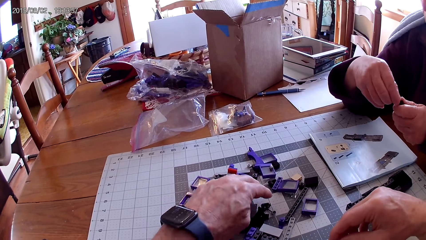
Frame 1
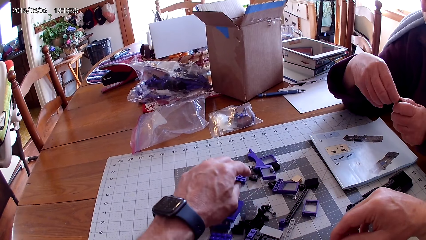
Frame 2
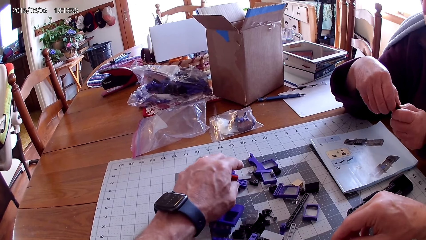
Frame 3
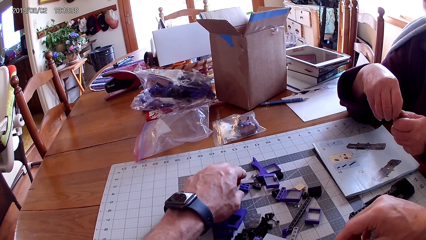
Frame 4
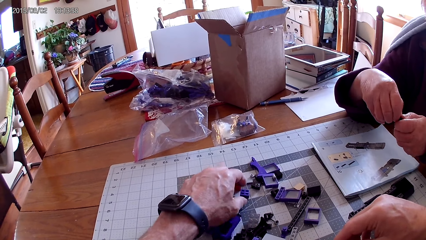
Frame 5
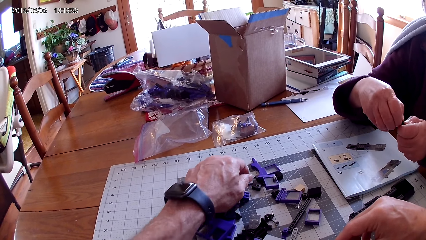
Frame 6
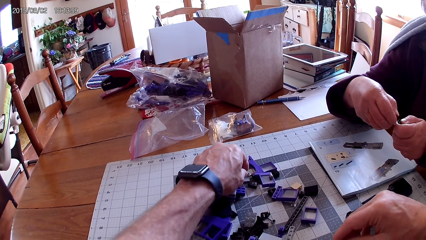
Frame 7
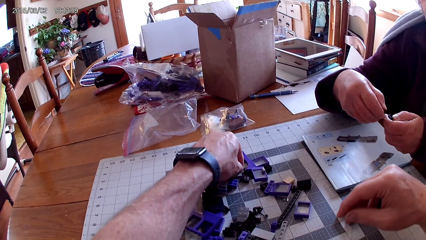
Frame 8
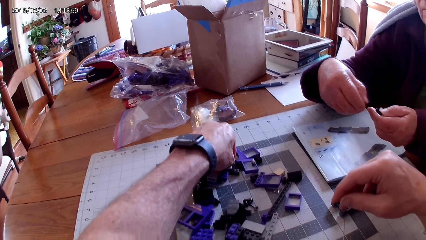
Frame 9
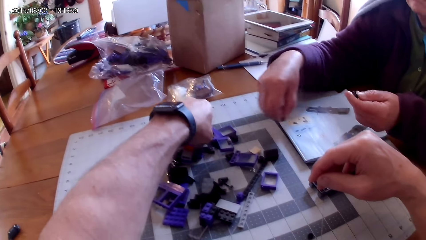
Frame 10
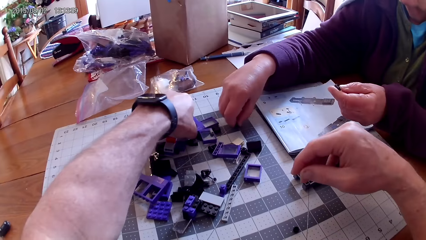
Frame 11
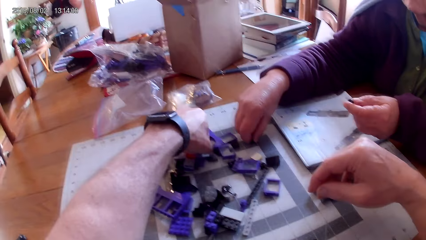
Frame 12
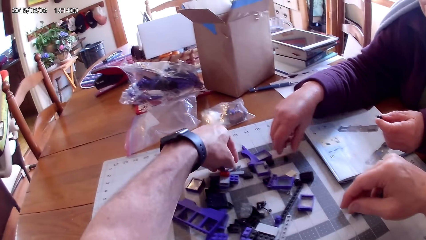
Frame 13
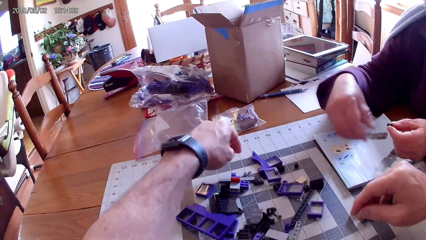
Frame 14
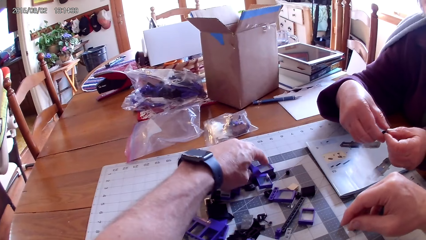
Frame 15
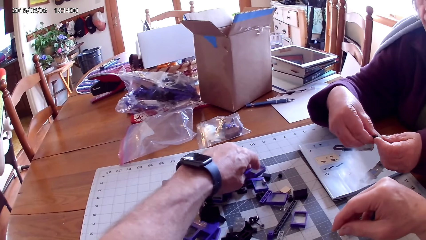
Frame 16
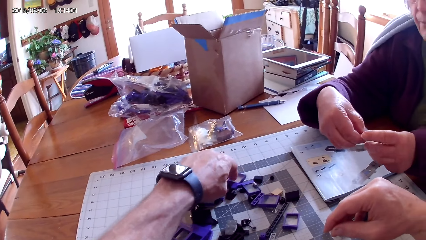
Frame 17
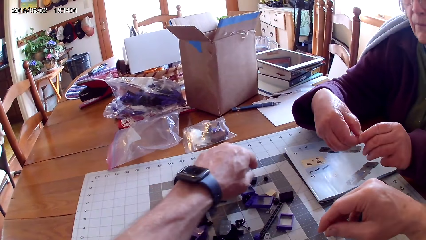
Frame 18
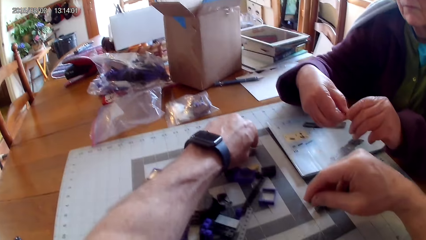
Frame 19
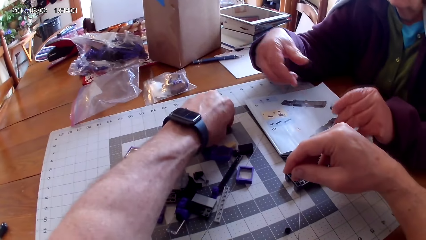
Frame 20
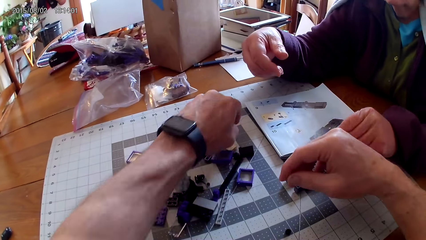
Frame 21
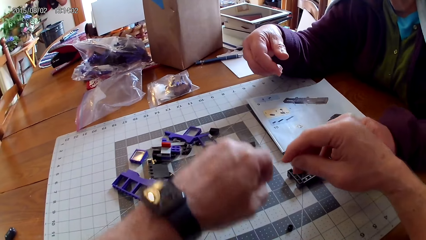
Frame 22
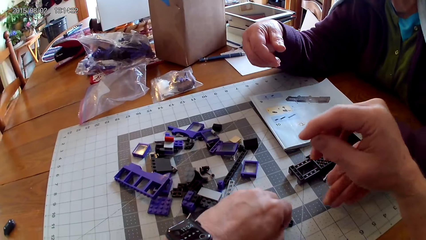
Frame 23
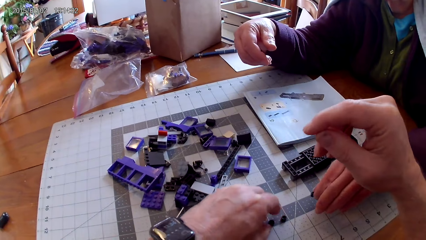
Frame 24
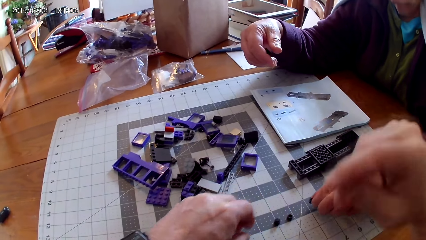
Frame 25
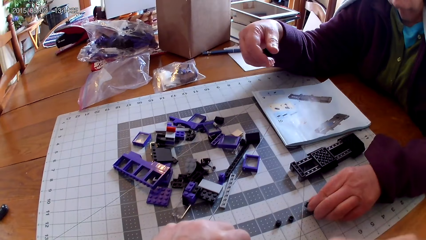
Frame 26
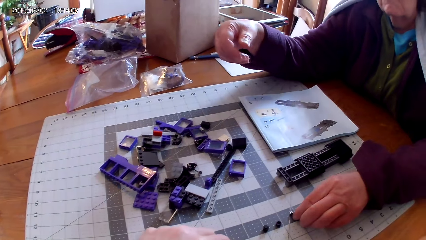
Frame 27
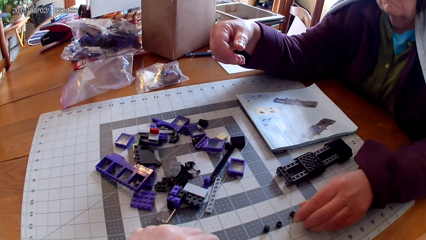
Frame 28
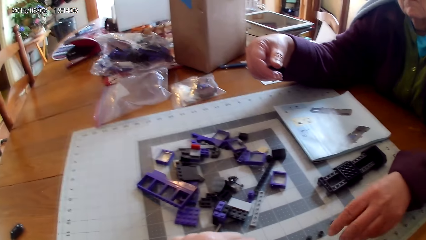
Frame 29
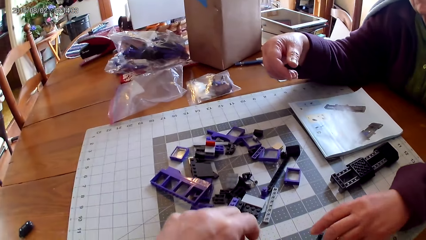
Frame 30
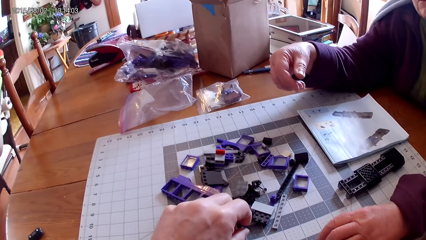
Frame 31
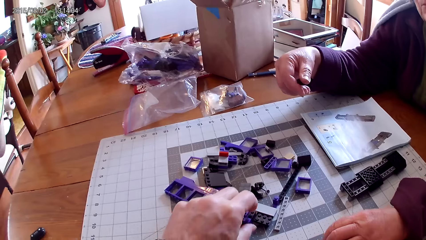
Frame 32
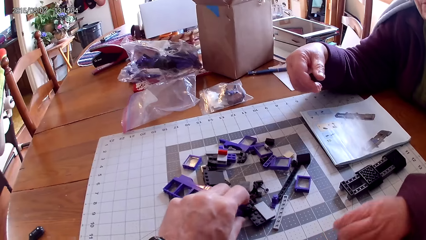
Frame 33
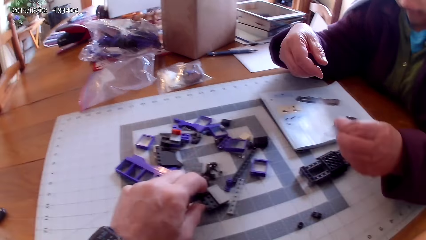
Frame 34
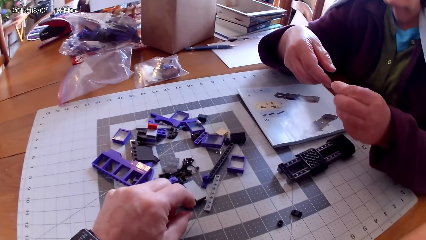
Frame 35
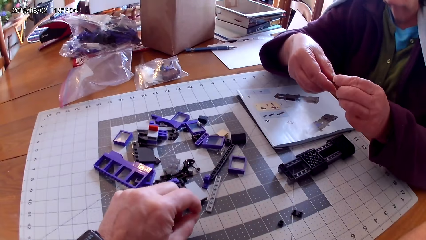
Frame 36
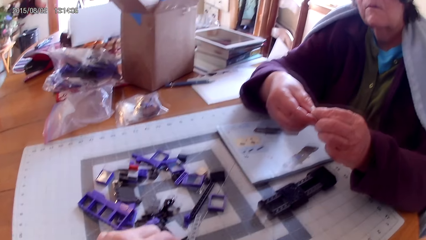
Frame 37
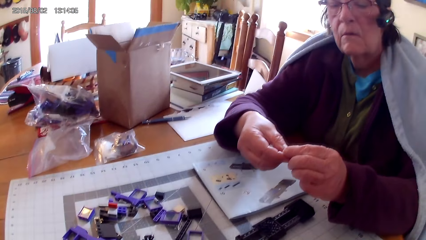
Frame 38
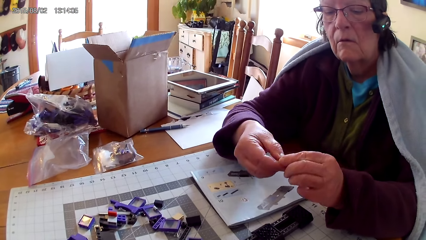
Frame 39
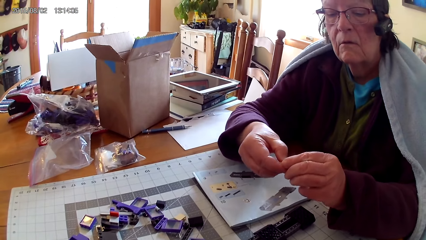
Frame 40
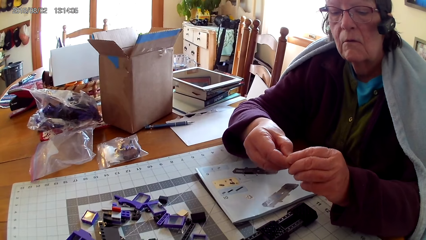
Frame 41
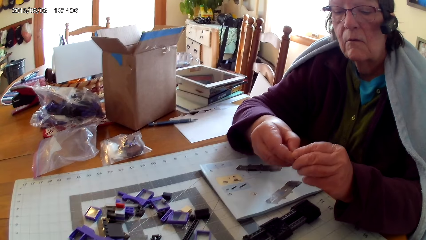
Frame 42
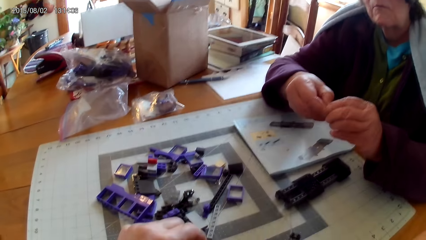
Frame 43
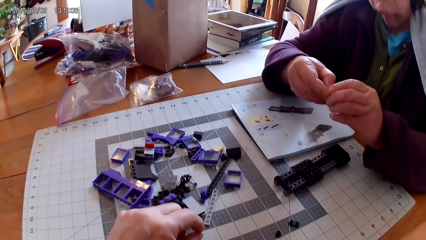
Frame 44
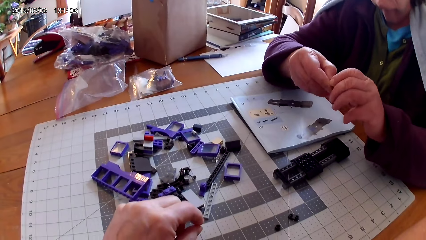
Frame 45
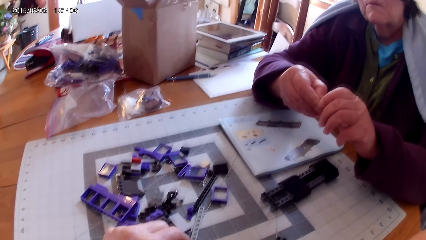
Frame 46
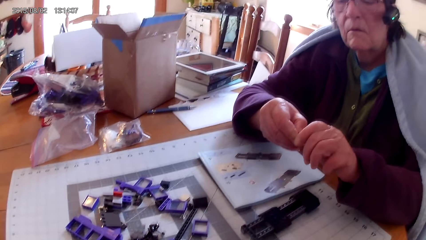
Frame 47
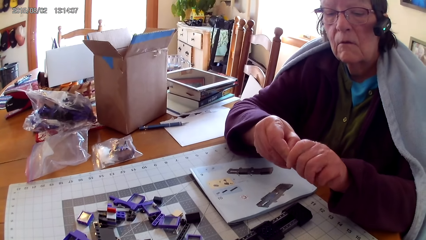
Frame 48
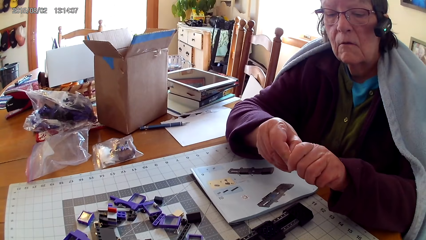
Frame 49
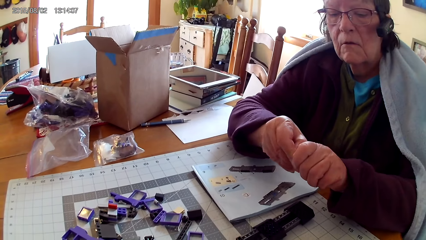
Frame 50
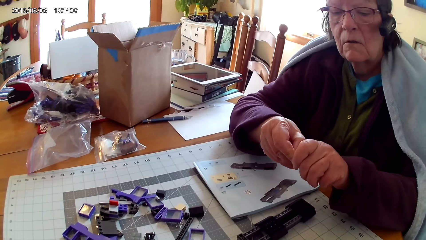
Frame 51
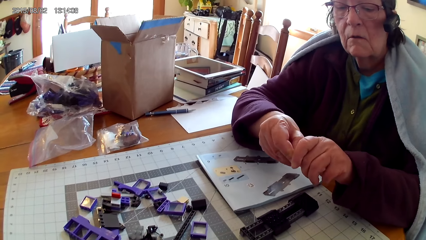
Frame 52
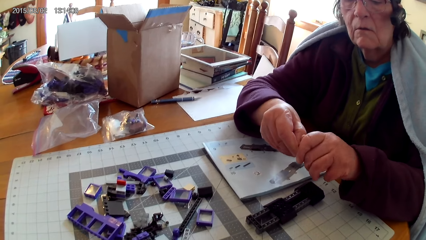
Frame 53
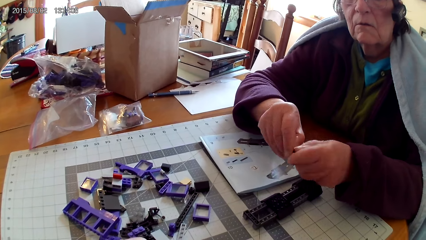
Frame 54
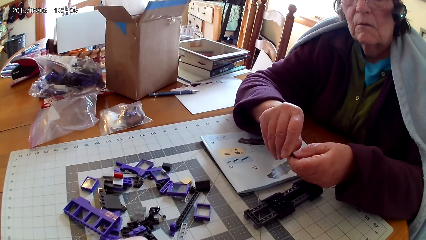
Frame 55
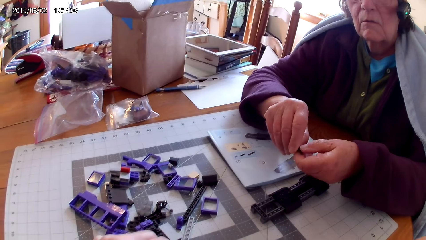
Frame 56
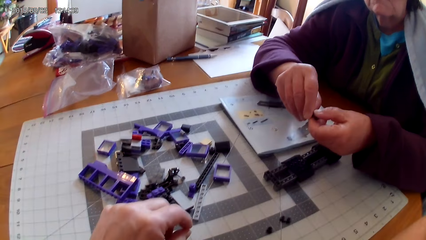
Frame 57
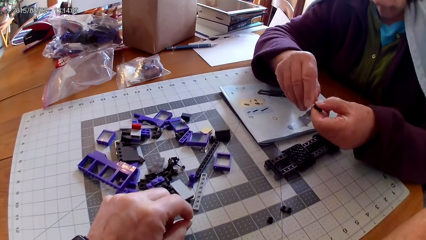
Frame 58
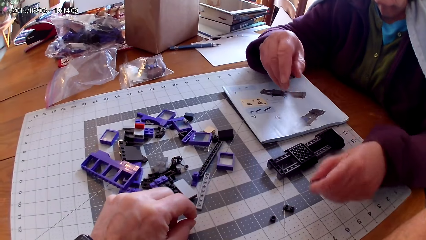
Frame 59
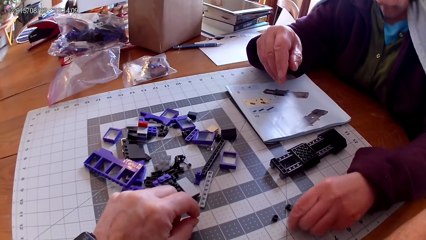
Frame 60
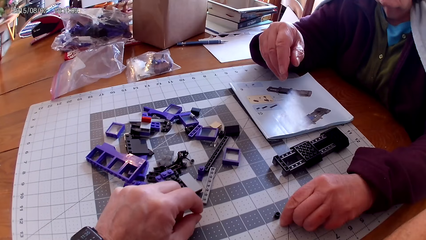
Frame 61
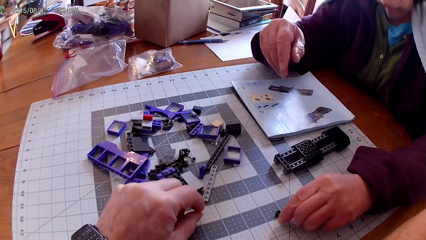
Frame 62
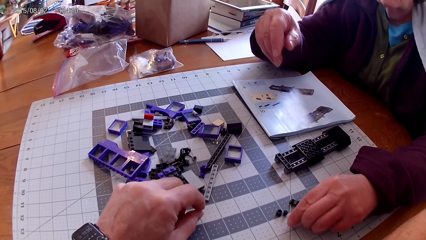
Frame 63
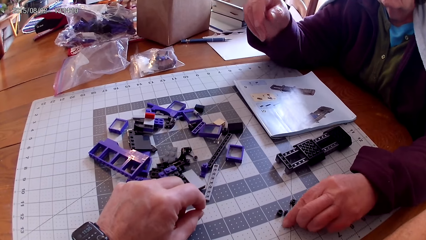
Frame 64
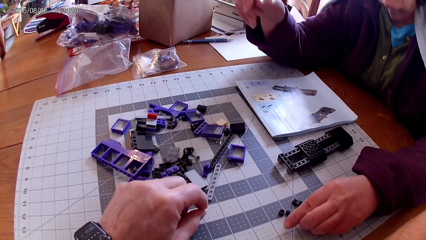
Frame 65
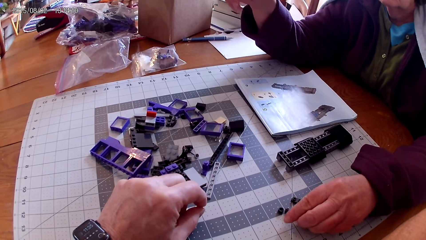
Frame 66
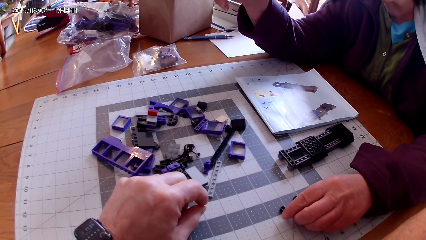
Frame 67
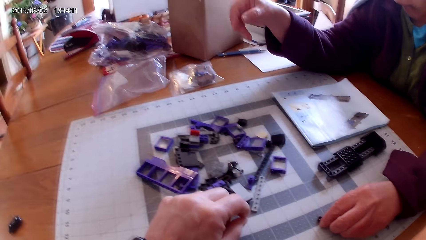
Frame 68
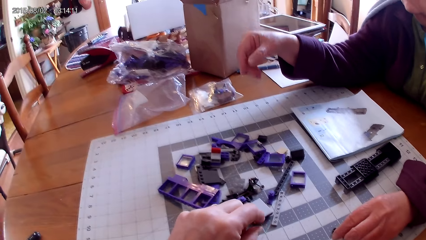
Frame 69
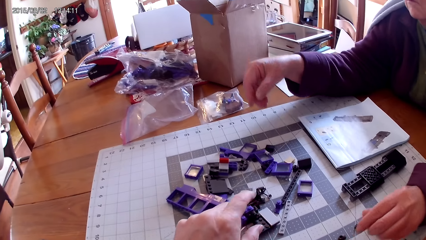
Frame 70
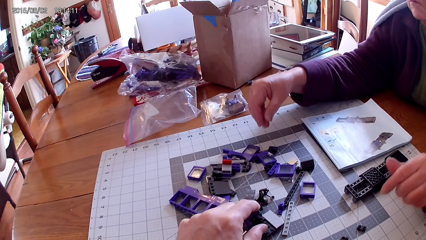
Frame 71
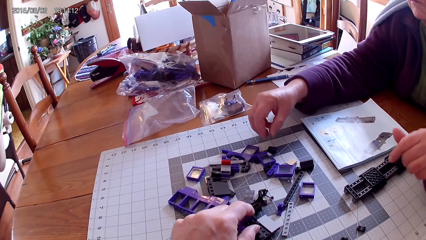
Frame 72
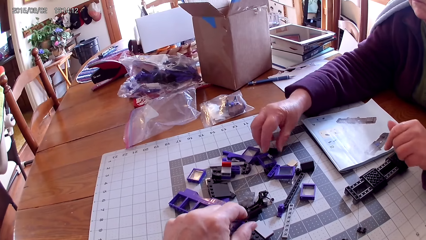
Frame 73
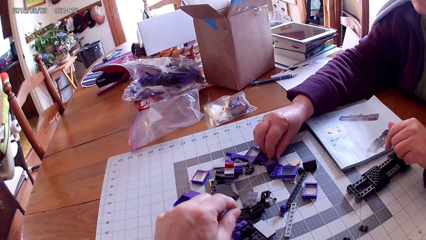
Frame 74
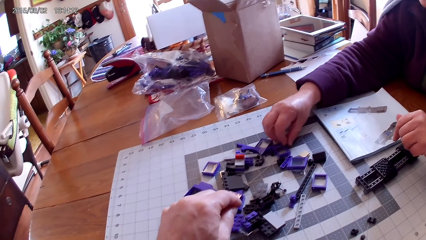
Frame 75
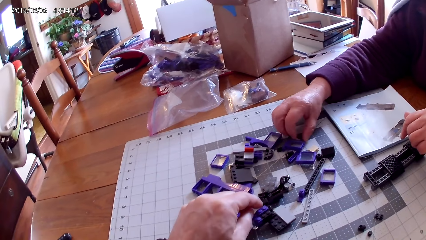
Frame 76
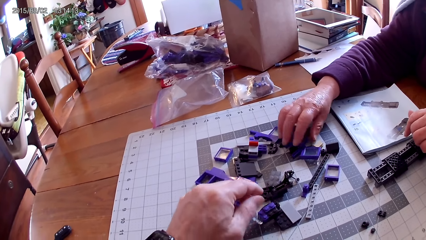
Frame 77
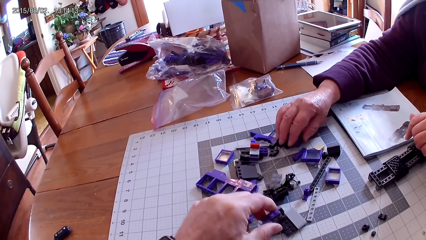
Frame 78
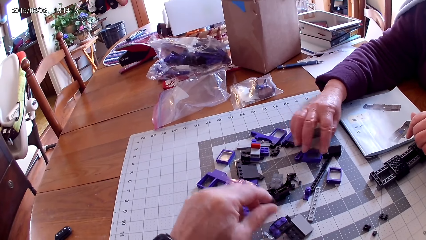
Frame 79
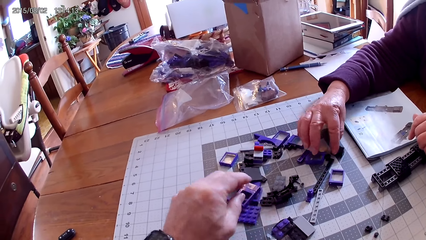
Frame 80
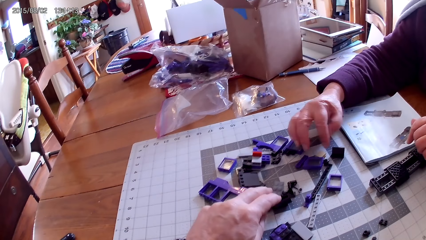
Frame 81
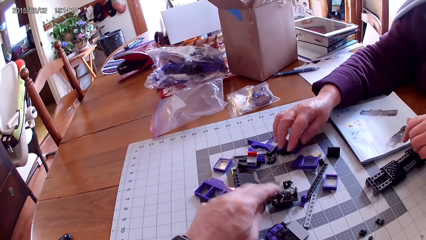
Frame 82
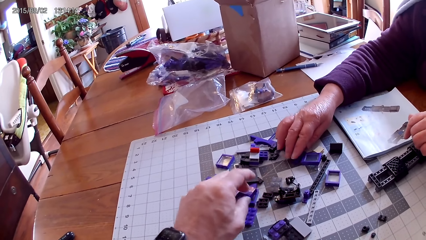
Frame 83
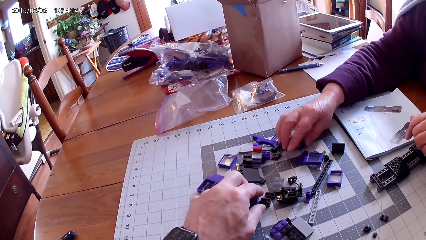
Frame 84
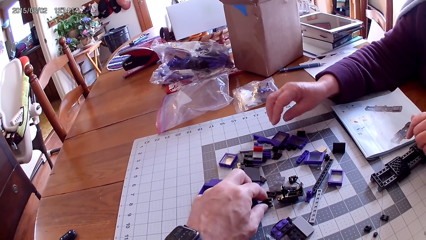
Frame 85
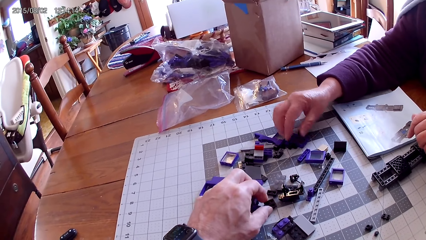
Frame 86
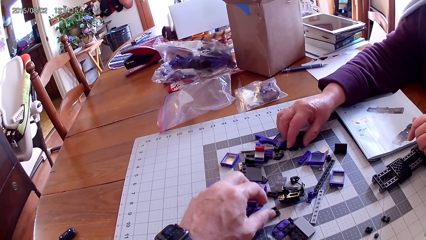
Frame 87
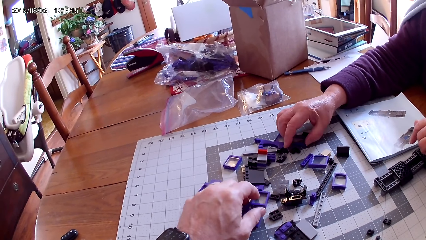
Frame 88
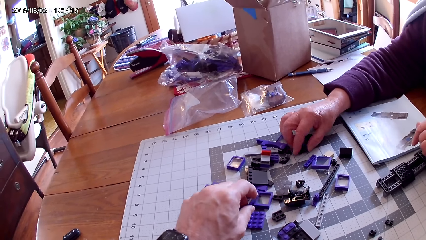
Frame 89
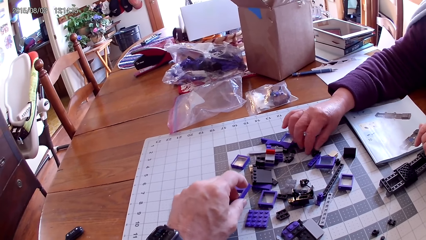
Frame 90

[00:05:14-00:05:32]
A person holds a spare part with both hands. The camera wearer arranges spare parts on the table. The person loosens the spare parts. The person puts the spare part on the table. The person loosens the spare part on the hand. The person puts the spare part on the table. The camera wearer arranges the spare parts. The person takes another spare part. The camera wearer looks around. The person loosens the spare part. The person puts the spare part on the table. The camera wearer arranges the spare parts on the table. The person arranges the spare parts on the table.
